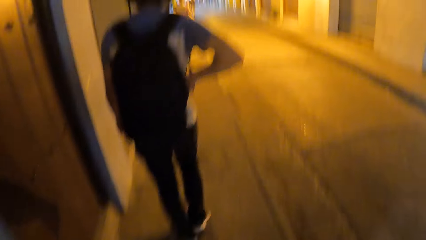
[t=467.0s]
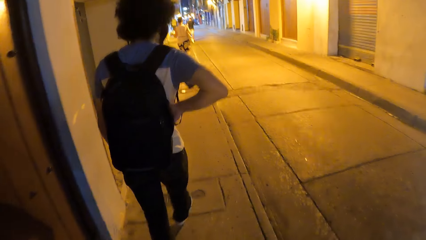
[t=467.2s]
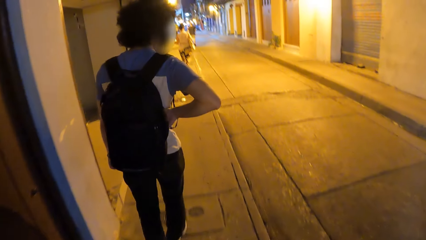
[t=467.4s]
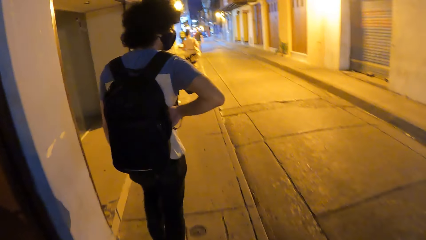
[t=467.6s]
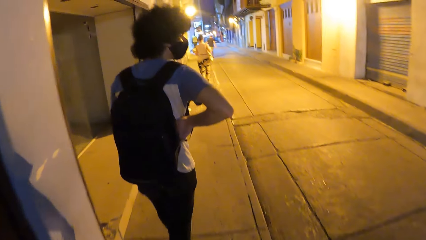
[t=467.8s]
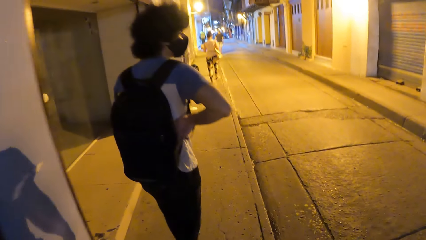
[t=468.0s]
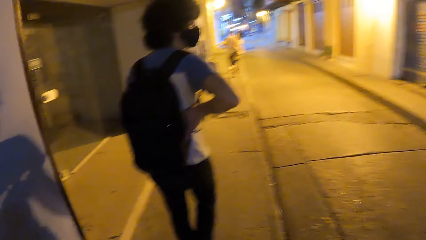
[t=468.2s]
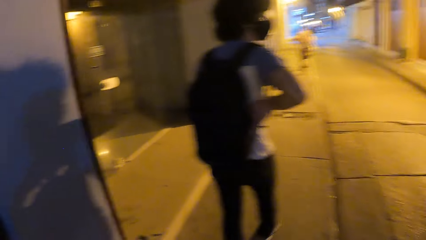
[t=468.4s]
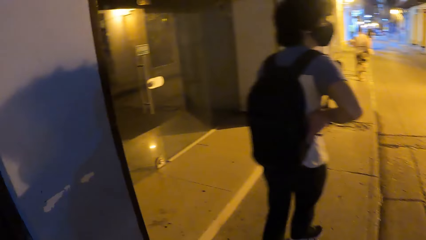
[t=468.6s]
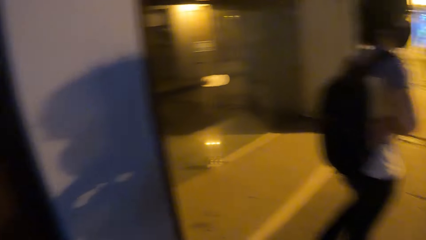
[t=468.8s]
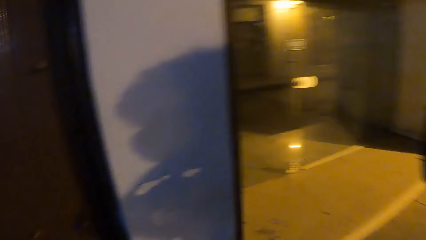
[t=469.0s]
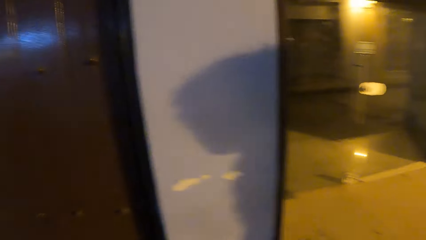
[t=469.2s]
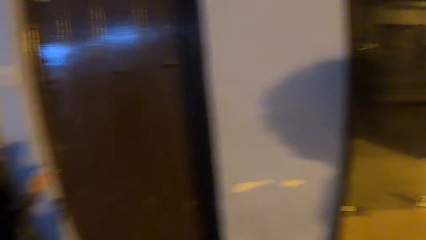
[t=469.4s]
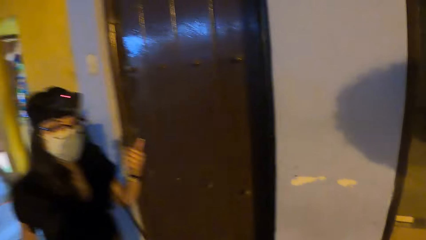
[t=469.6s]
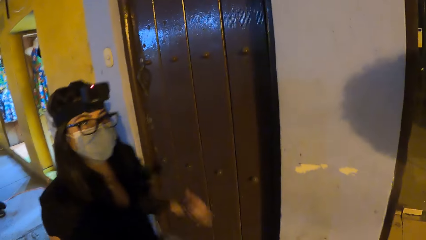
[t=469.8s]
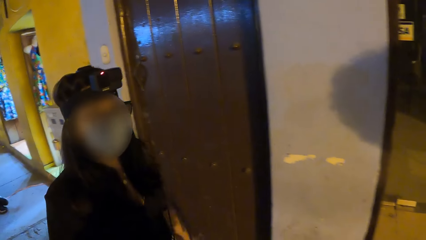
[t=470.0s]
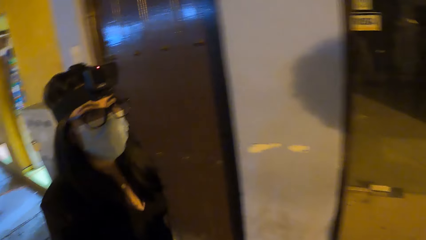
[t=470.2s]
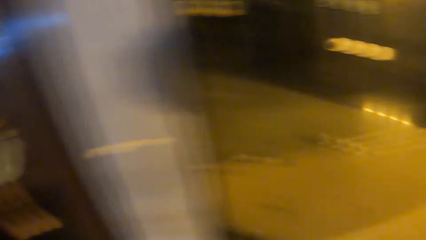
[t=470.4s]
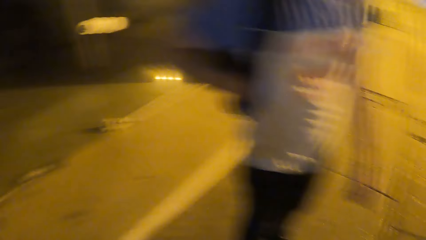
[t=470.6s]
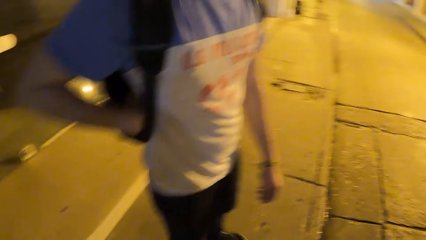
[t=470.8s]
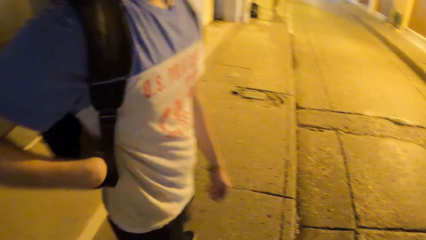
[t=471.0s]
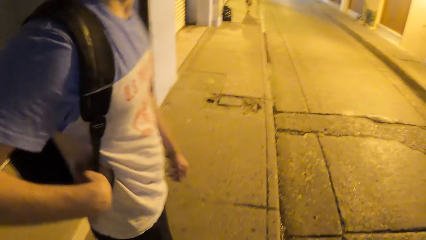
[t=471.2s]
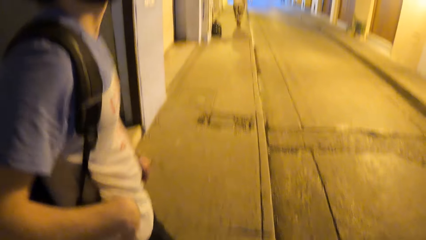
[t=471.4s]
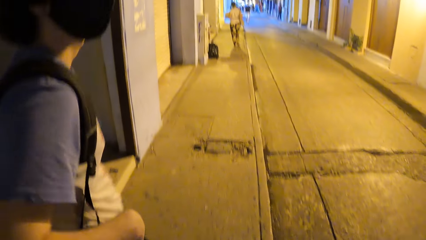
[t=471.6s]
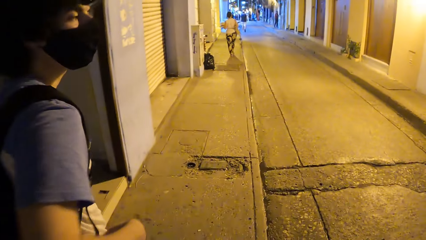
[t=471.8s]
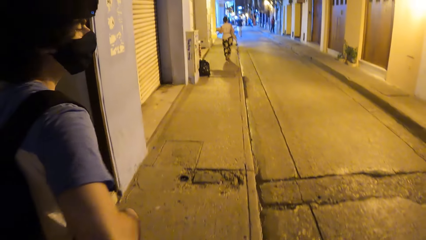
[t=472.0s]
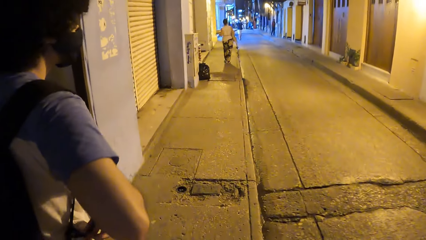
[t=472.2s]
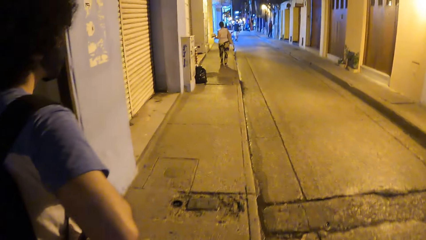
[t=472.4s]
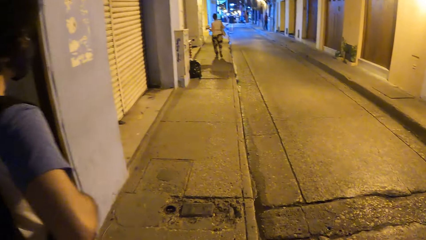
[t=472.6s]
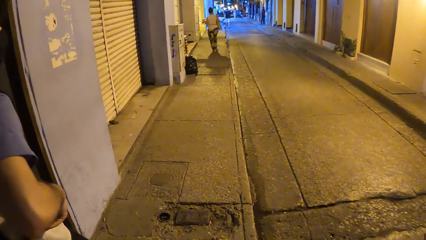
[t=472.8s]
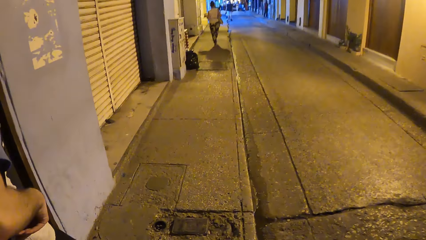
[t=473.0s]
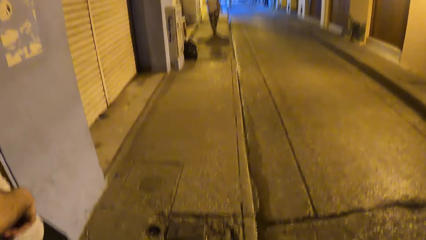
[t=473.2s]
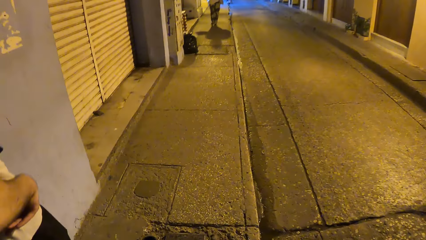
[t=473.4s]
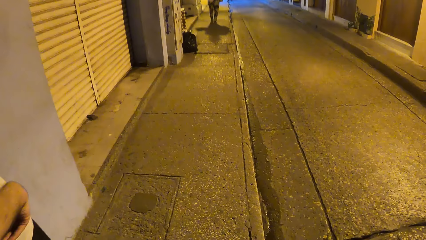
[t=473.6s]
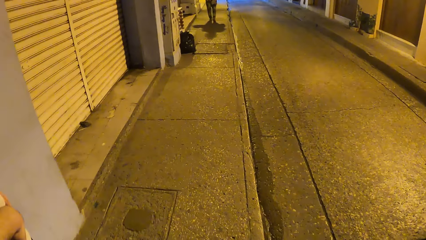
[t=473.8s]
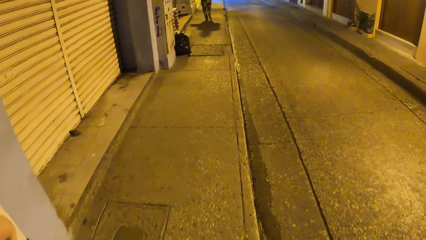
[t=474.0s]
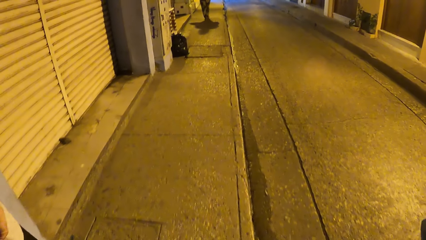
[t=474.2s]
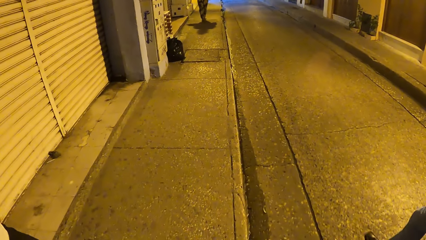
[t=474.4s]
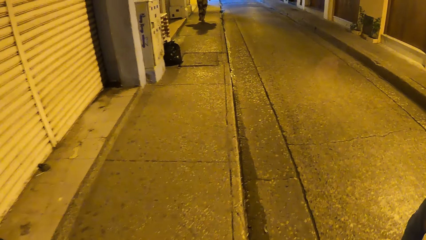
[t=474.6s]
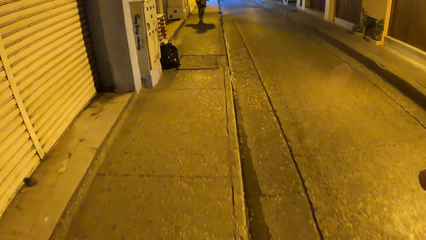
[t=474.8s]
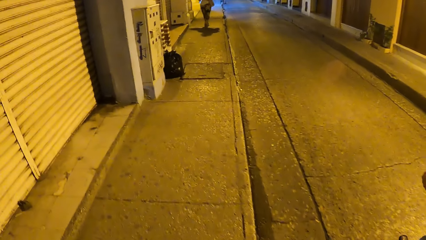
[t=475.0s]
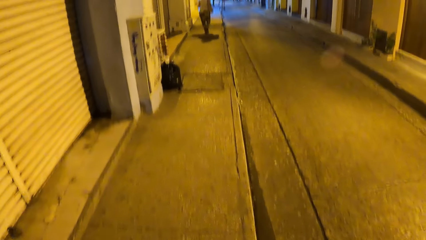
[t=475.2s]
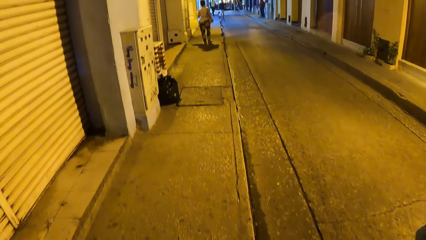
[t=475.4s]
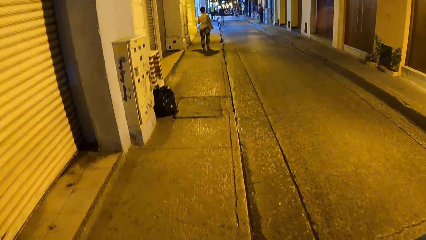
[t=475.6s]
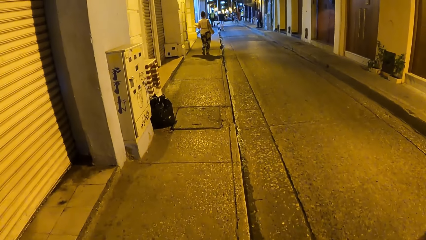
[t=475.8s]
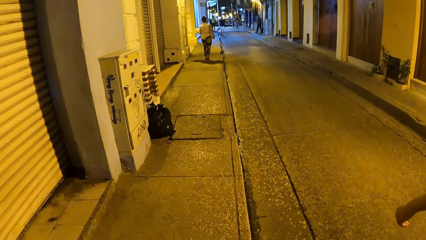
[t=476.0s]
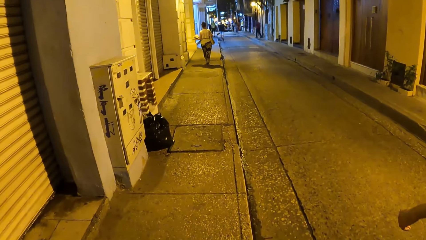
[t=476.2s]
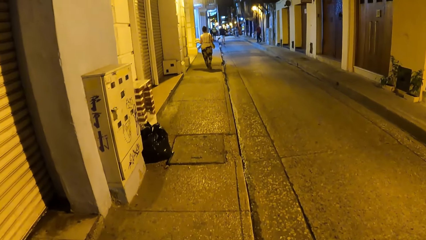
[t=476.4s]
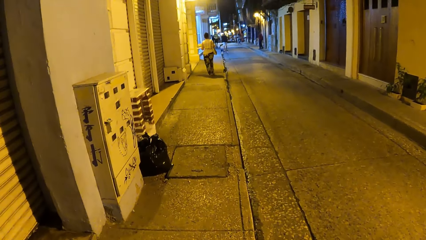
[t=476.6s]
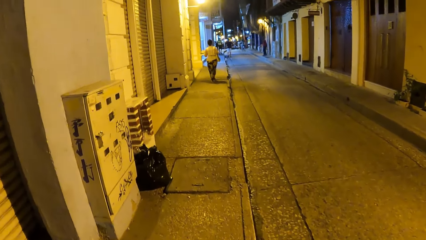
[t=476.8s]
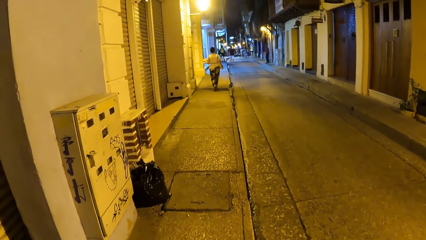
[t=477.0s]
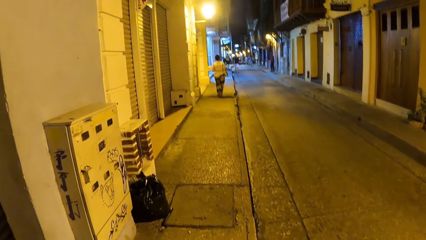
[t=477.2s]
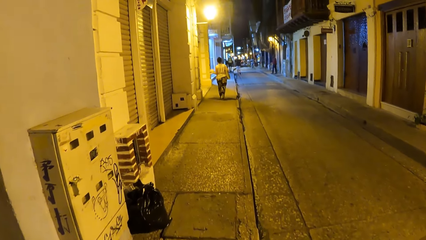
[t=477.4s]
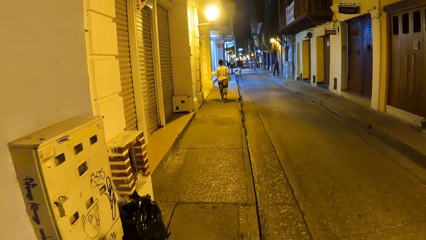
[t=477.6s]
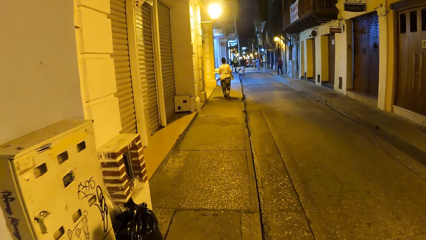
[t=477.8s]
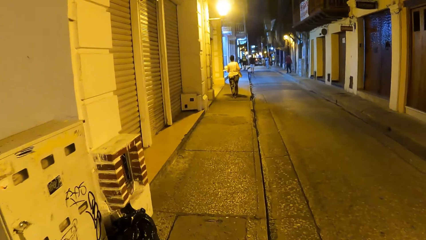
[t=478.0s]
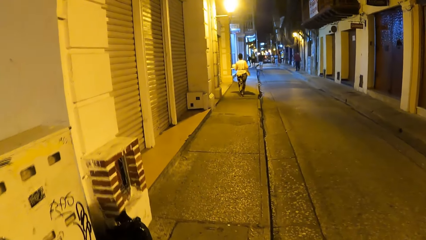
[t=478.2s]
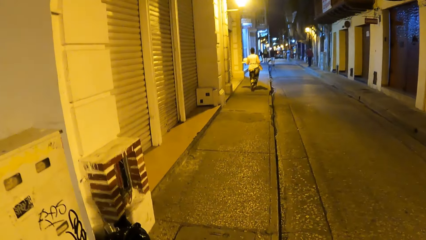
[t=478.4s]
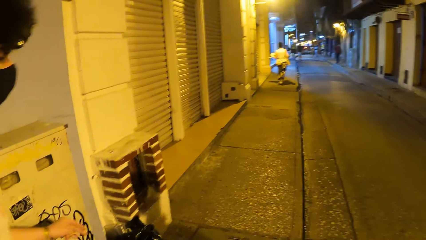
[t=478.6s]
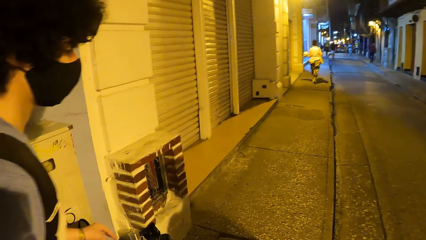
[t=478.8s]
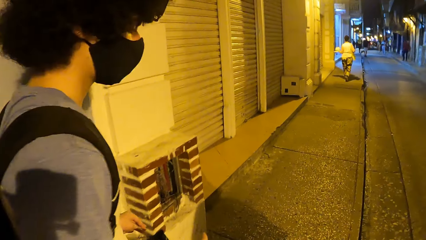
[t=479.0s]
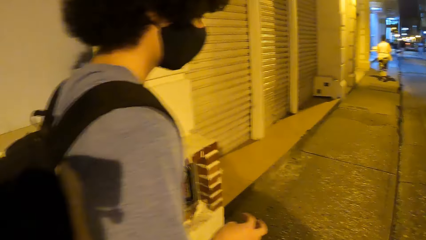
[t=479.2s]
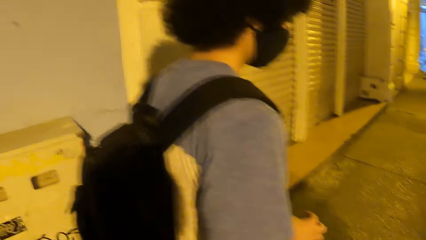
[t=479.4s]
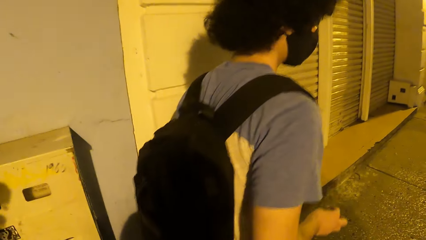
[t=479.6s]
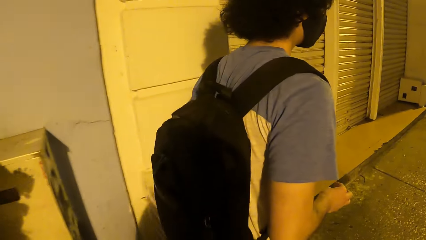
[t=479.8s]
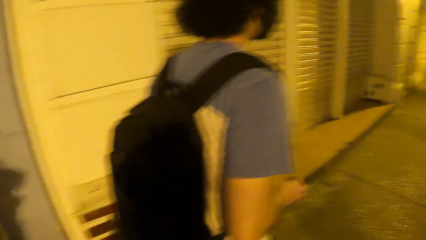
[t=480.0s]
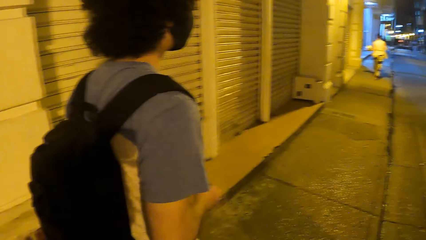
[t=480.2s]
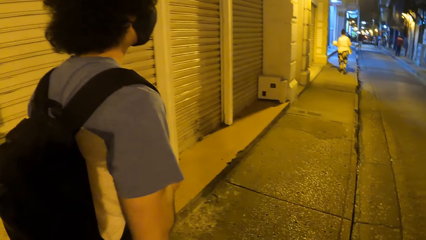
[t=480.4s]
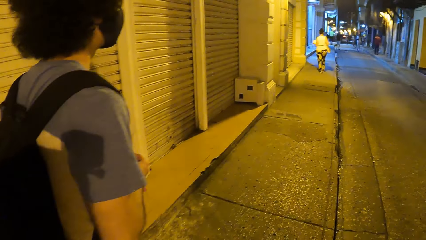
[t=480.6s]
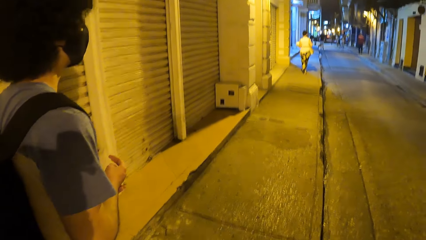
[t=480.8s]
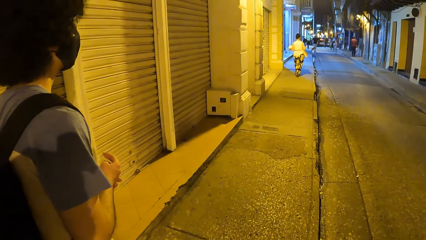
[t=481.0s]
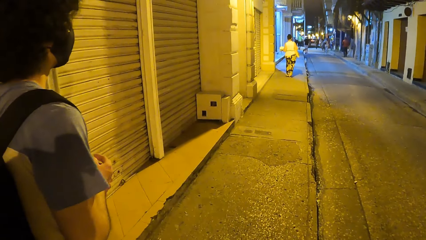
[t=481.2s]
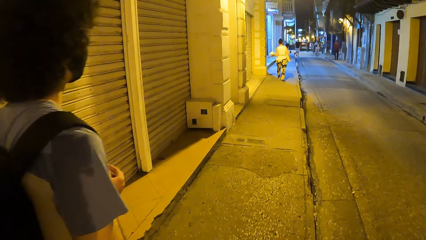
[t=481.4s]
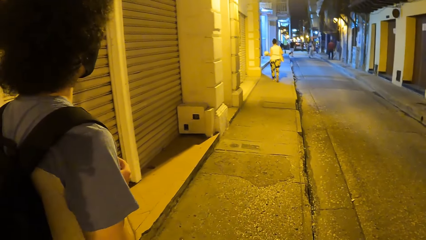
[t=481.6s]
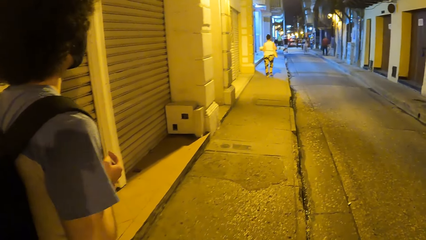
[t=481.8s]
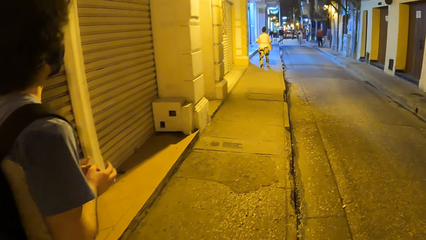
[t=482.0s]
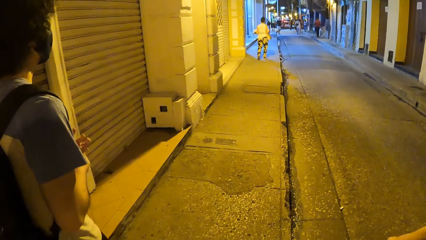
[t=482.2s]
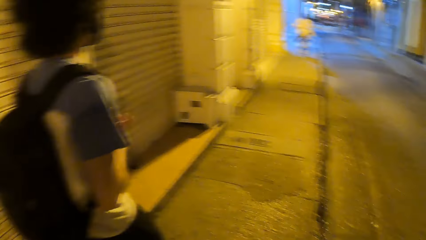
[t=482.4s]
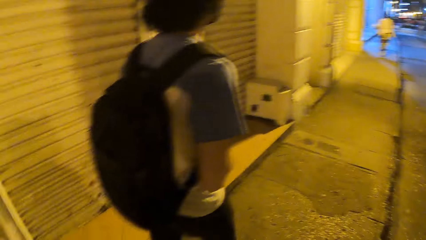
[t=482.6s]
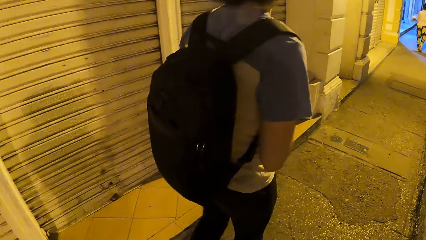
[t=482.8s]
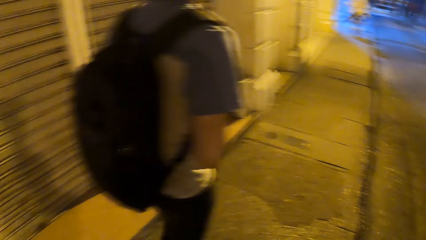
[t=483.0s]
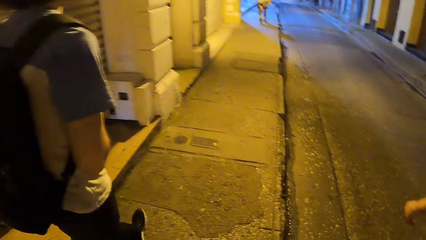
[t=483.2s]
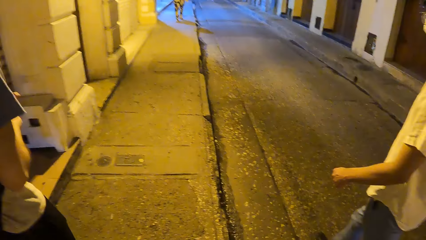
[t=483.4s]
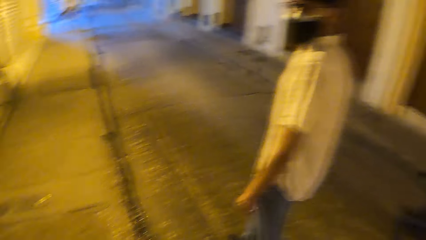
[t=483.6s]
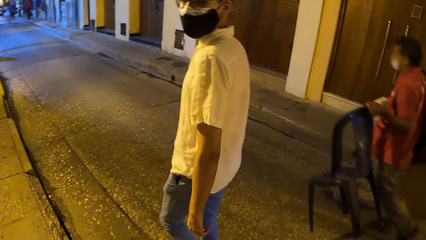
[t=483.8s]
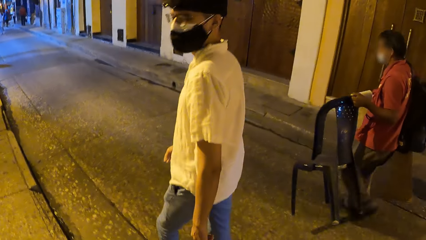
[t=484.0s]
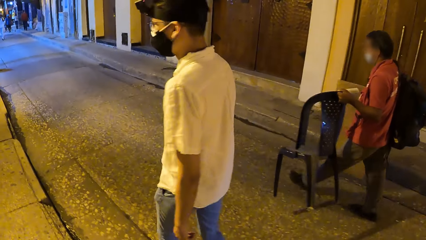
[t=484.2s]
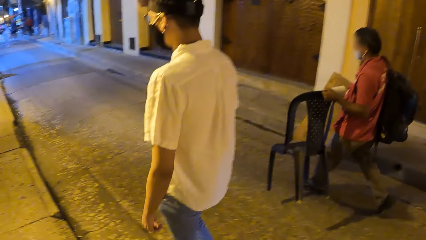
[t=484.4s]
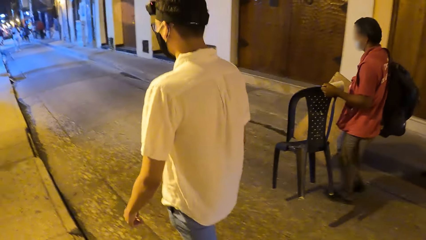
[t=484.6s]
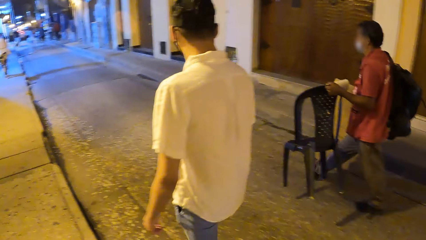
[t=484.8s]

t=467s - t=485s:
The first man touches his bag. The camera wearer looks at the first lady. The first man stands on the pavement and walks on the pavement in front of the camera wearer. The camera wearer walks along the corridor. They walk on the pavement. The other man walks on the road.
